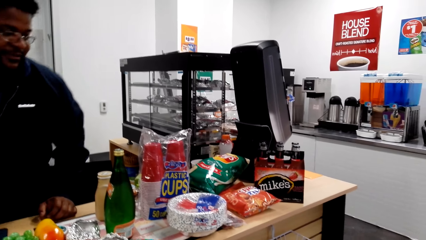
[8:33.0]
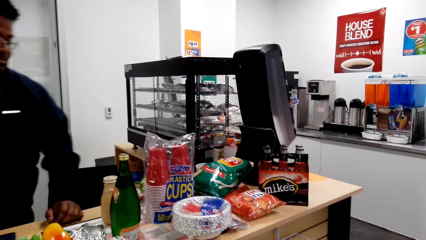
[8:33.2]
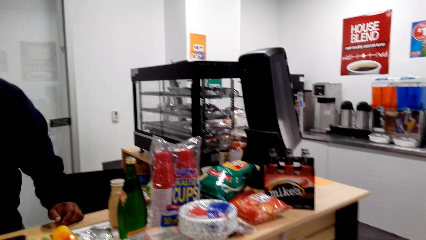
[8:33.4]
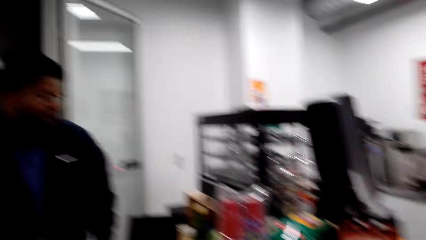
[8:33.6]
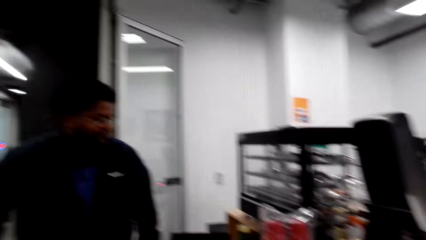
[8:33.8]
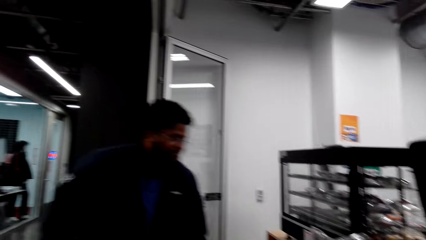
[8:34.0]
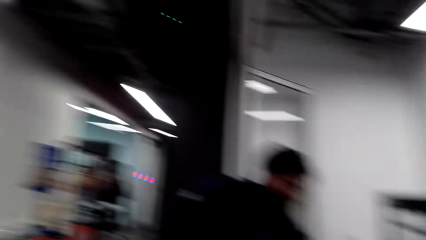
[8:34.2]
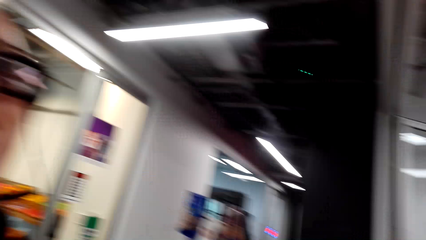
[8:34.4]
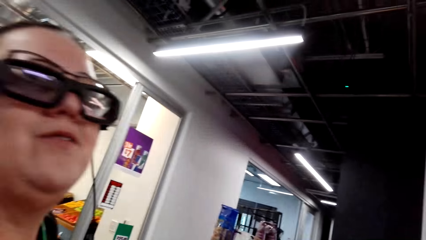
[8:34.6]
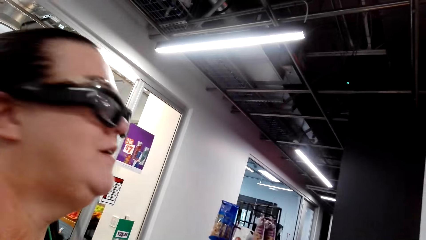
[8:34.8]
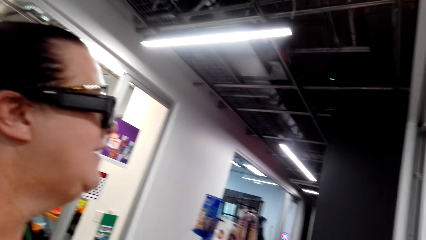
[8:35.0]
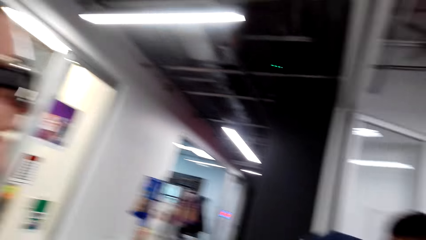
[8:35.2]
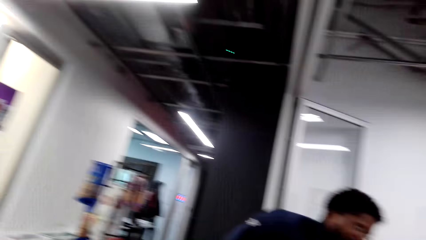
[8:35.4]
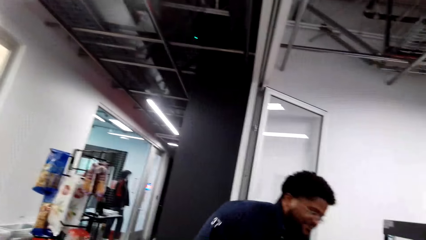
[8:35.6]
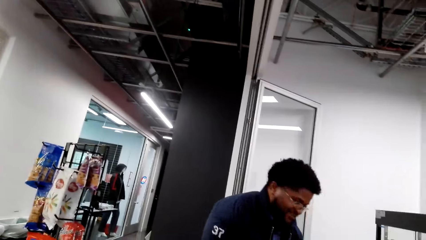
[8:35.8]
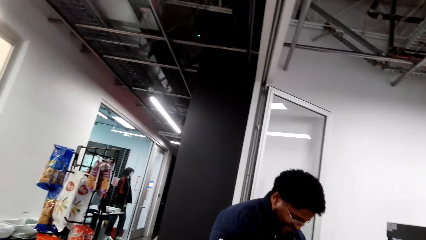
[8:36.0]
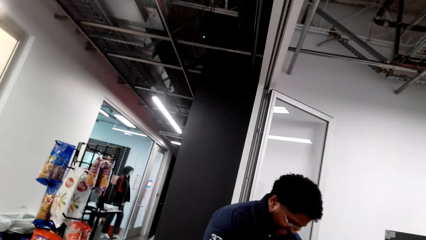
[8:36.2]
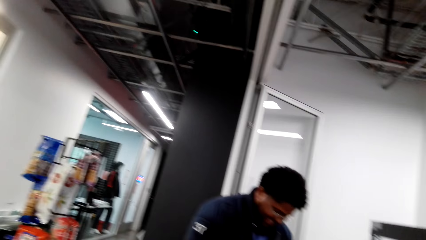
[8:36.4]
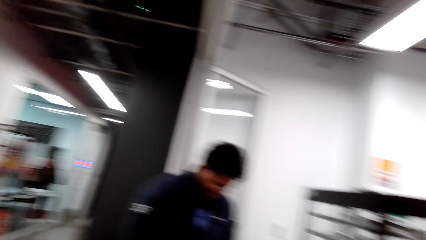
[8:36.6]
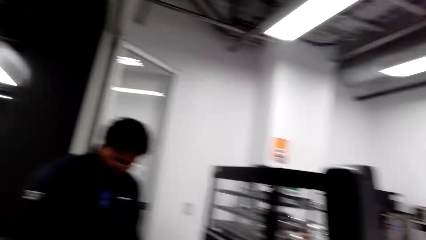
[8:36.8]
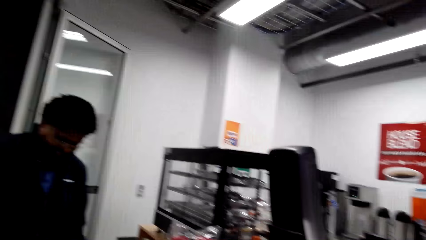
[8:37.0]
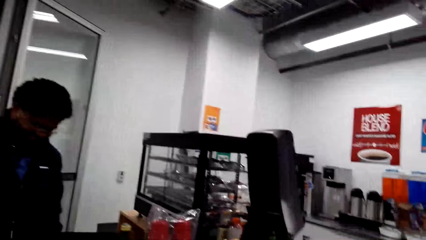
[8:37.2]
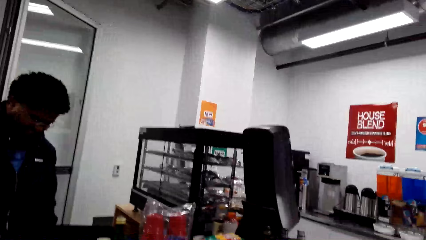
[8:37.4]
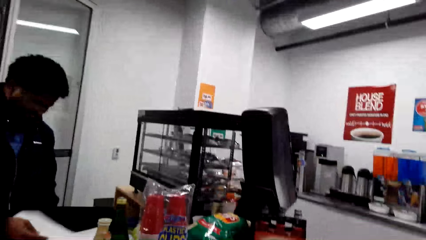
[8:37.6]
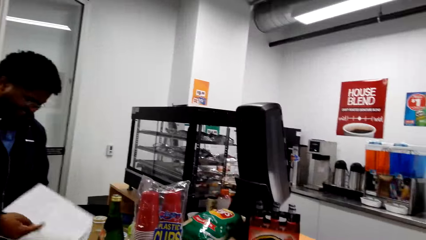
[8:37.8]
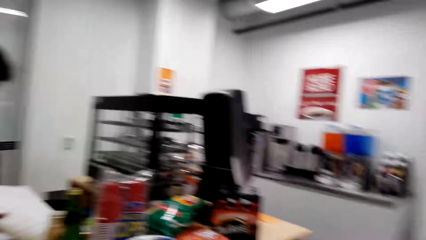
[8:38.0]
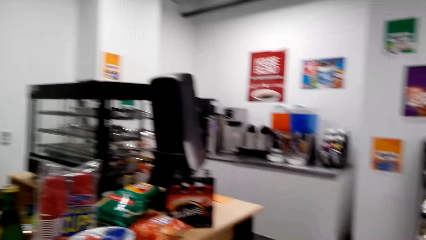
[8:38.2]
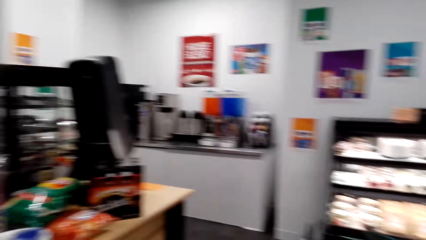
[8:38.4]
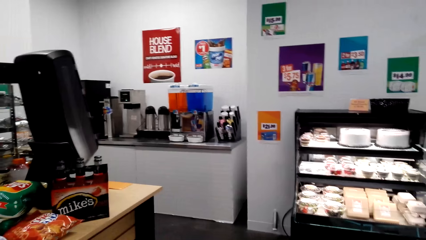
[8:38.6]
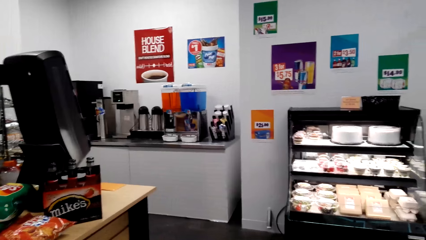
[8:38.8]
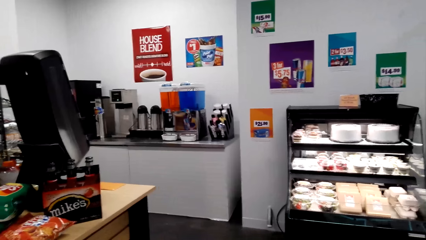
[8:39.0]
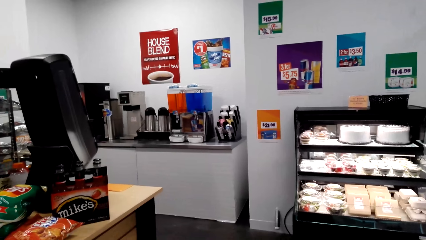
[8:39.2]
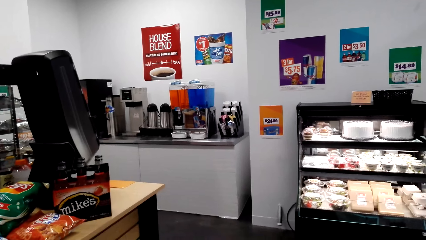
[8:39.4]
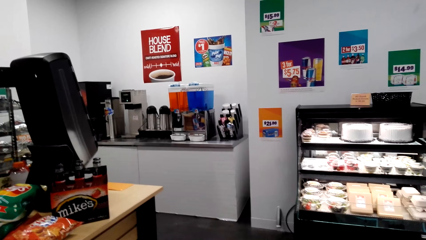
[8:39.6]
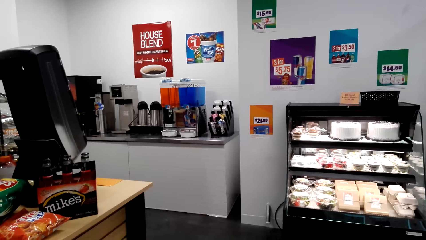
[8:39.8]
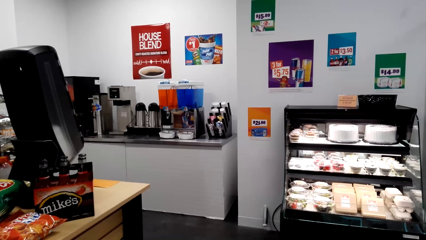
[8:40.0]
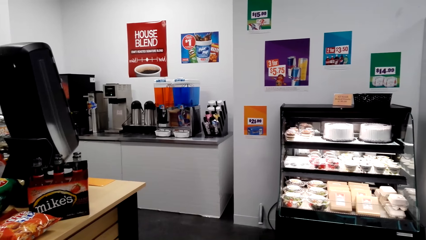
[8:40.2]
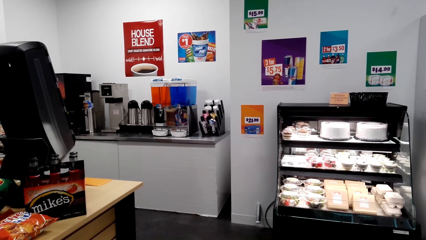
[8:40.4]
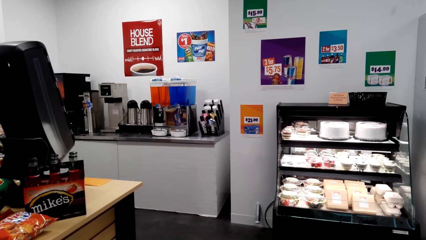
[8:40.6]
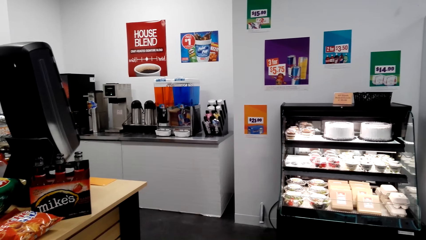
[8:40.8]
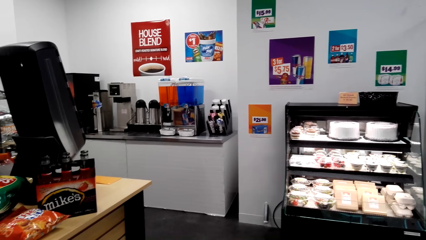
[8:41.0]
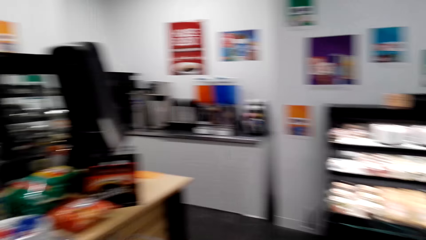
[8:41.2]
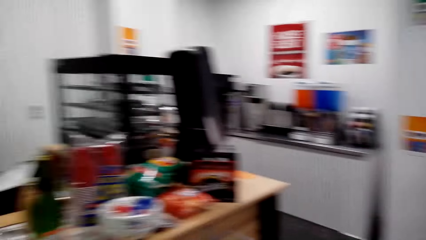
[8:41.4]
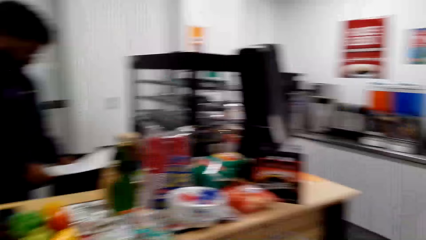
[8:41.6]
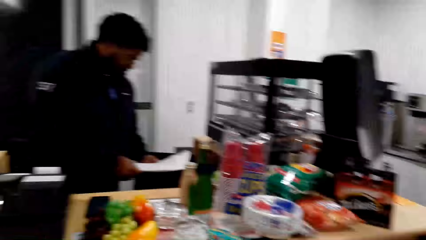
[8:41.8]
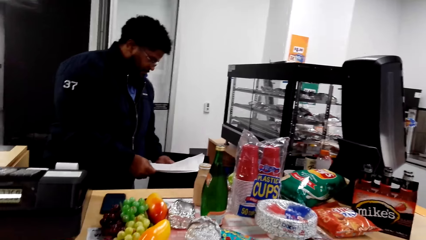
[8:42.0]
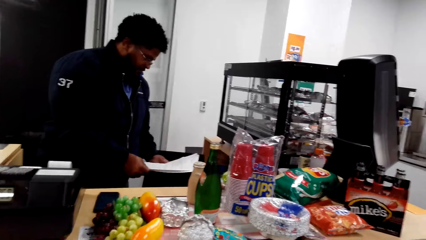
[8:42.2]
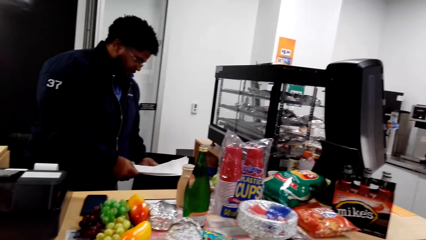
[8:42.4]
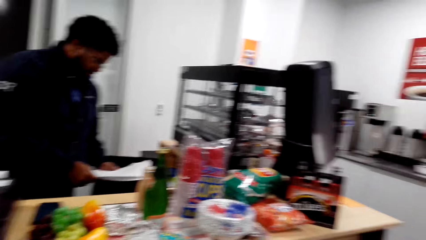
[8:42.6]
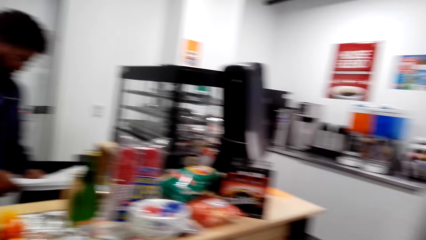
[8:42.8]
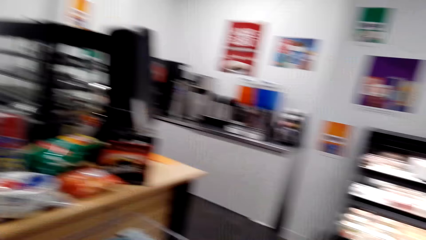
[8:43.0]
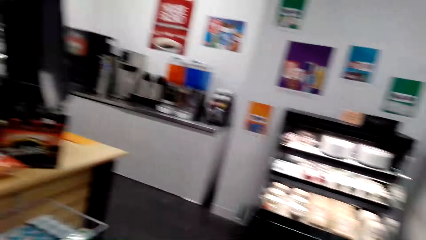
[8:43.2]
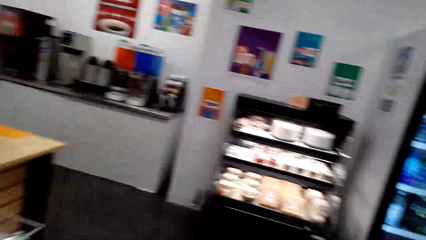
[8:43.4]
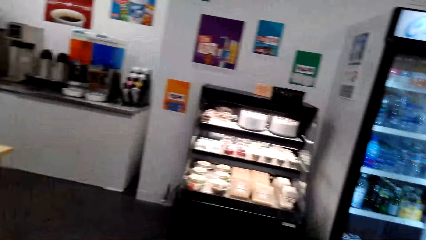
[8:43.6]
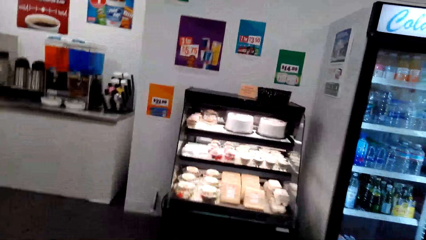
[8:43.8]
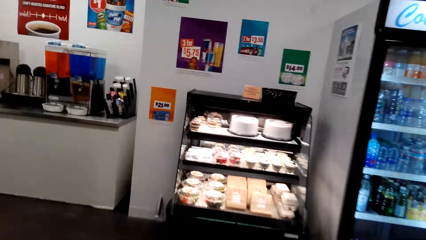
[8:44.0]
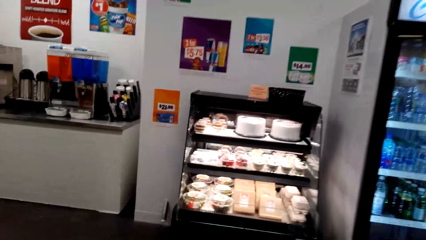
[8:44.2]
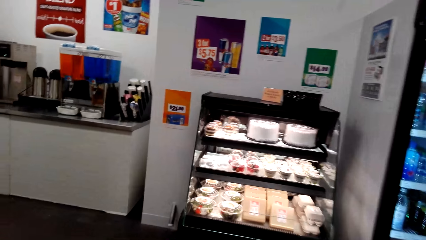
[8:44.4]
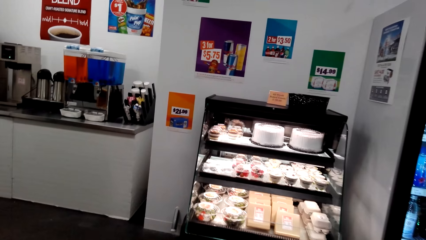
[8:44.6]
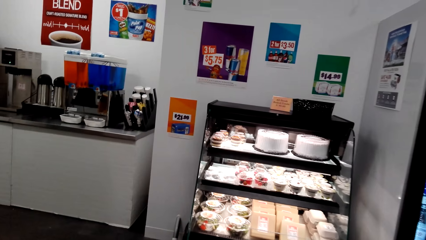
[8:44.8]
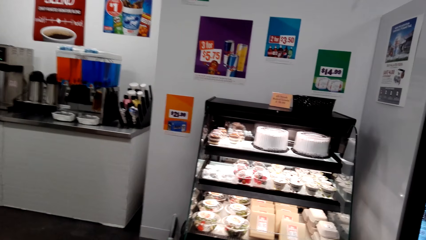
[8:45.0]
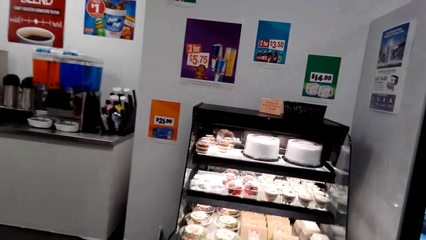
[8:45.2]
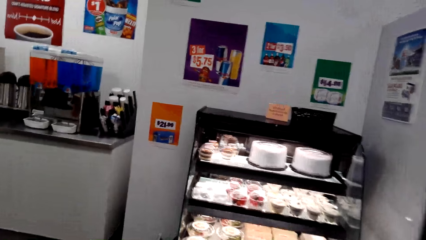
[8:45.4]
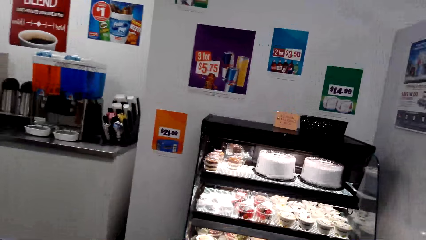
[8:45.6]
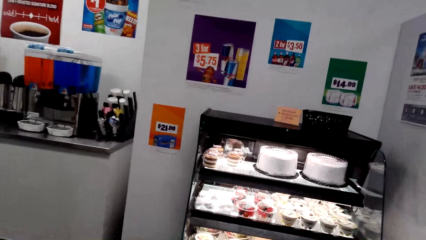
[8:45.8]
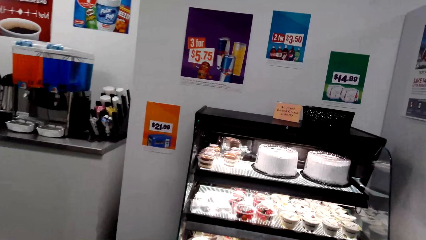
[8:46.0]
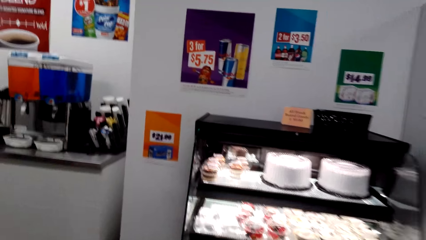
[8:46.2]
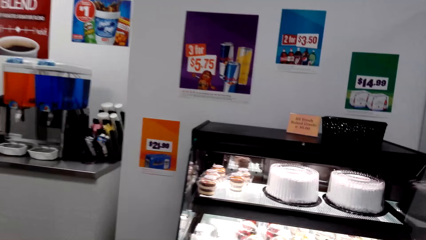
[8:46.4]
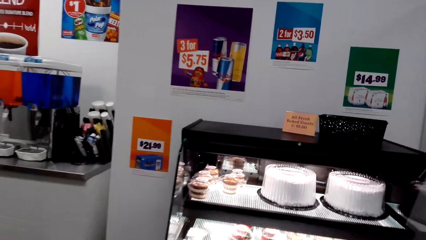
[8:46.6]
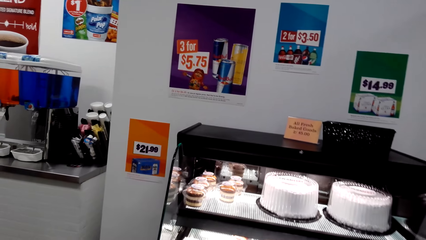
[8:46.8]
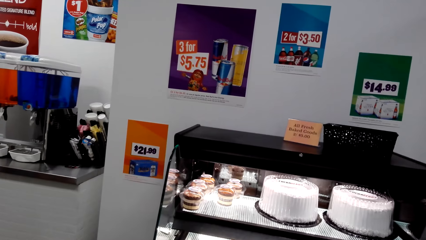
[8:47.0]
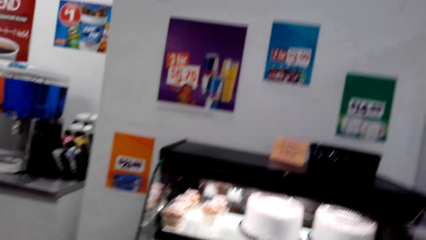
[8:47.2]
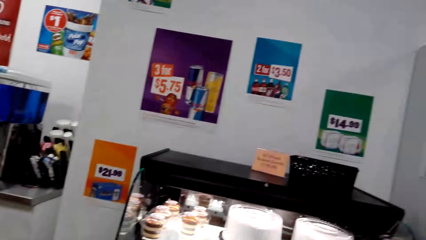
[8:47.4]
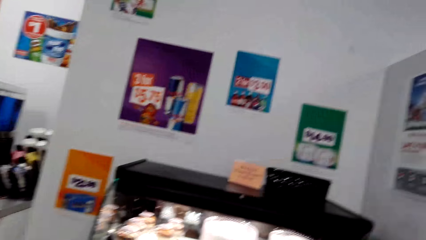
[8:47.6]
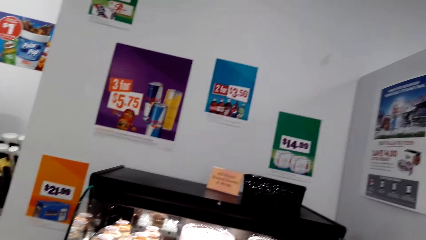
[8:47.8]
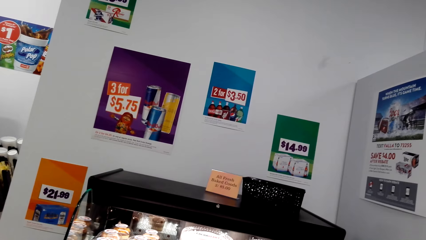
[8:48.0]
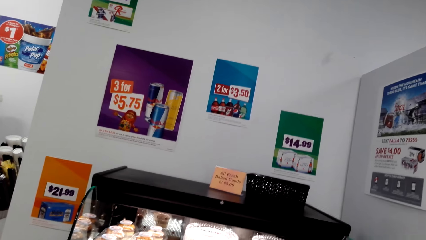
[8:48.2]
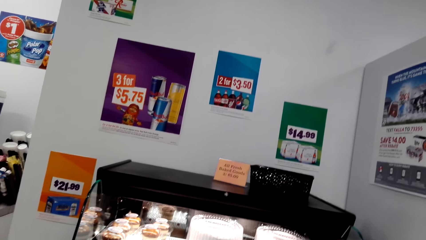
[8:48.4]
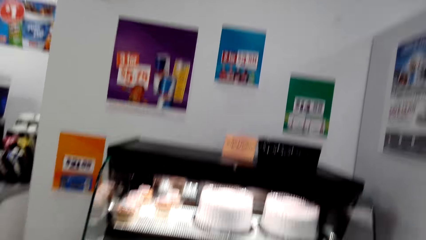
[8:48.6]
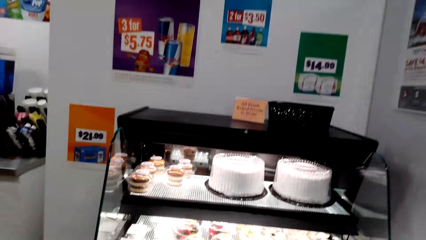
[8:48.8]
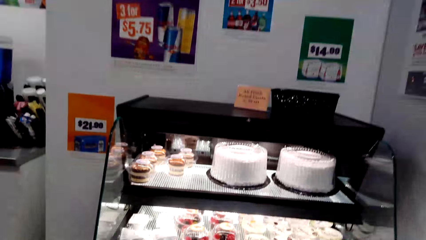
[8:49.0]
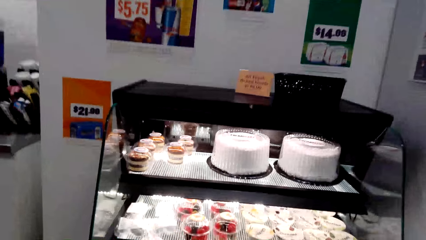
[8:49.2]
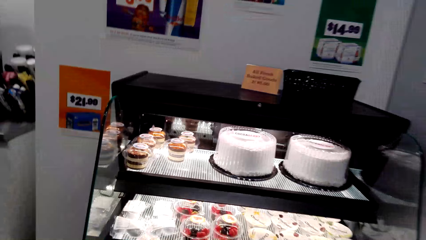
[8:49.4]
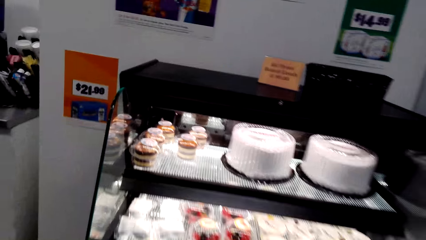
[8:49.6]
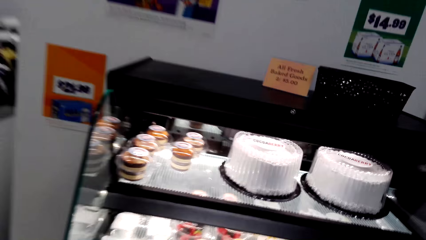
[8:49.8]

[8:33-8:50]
A woman converses with the camera wearer. She converses with the camera wearer again. A man converses with the camera wearer. The camera wearer looks around the supermarket. Another man holds papers. The camera wearer converses with the woman. They look around the shop. They walk around the shop.
